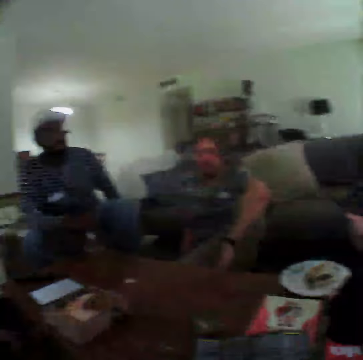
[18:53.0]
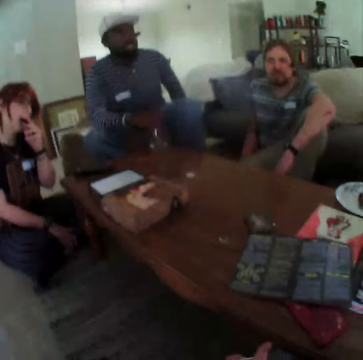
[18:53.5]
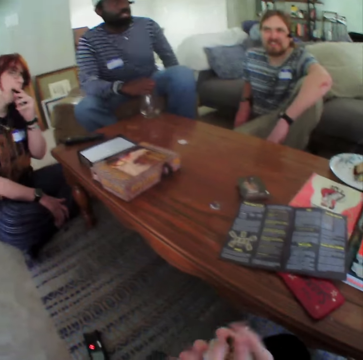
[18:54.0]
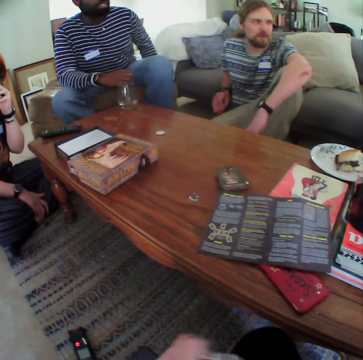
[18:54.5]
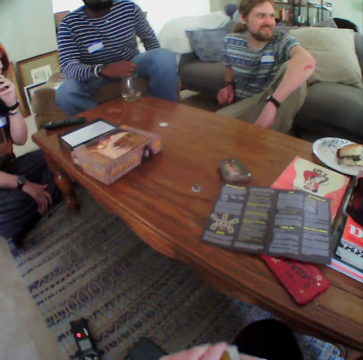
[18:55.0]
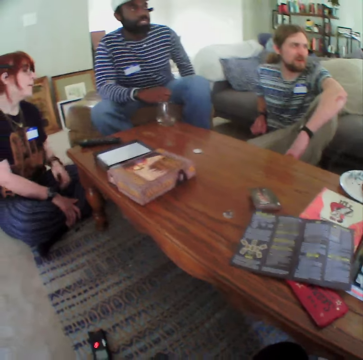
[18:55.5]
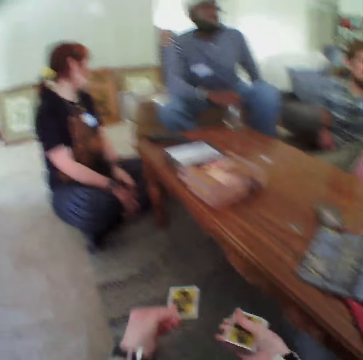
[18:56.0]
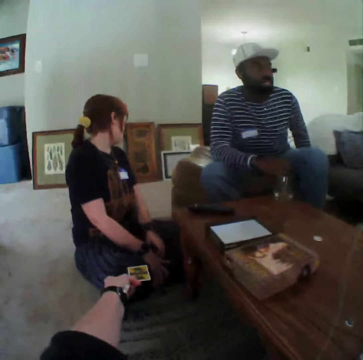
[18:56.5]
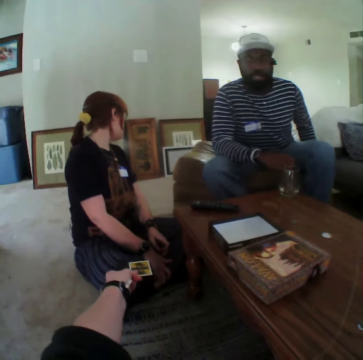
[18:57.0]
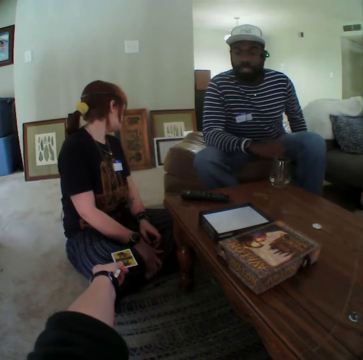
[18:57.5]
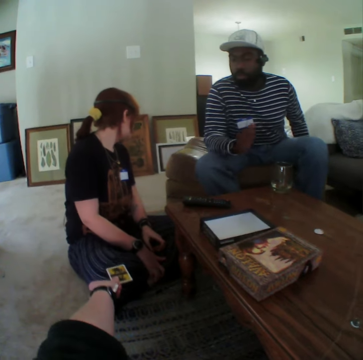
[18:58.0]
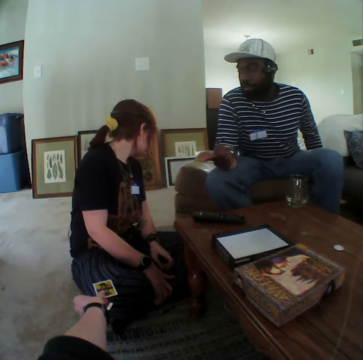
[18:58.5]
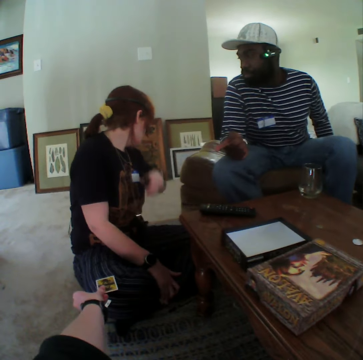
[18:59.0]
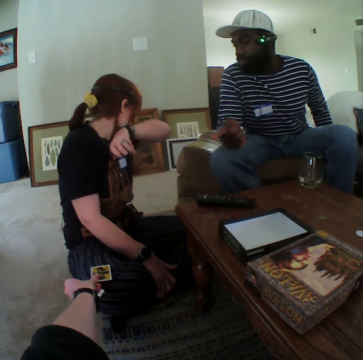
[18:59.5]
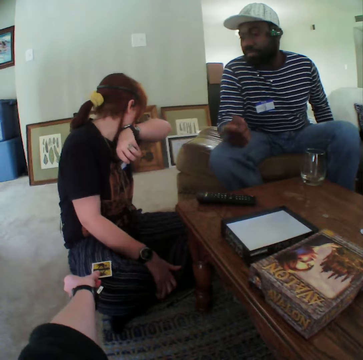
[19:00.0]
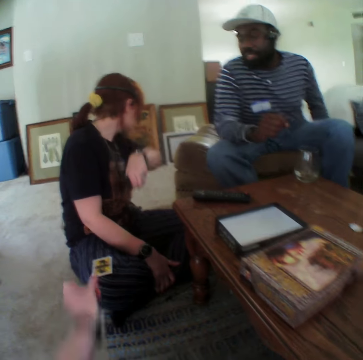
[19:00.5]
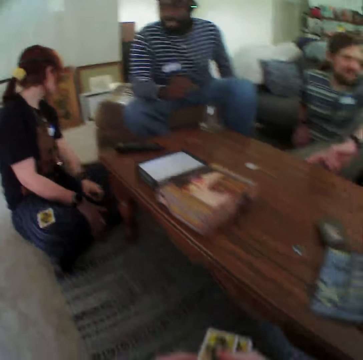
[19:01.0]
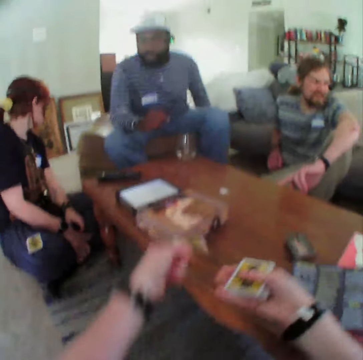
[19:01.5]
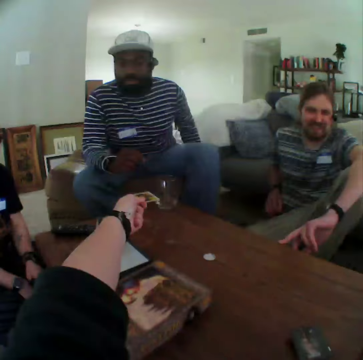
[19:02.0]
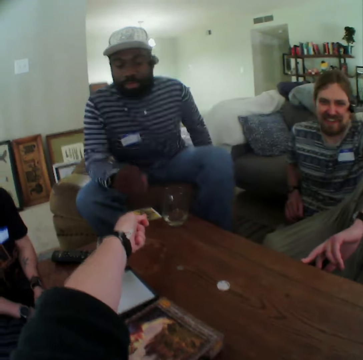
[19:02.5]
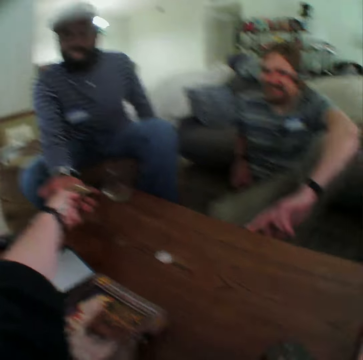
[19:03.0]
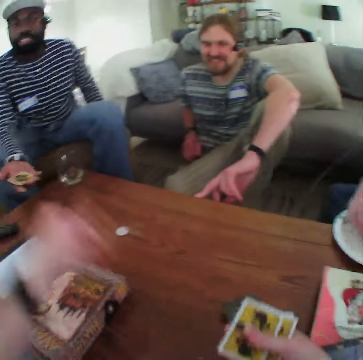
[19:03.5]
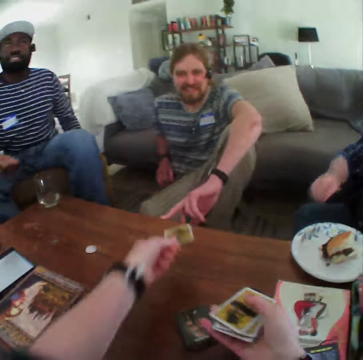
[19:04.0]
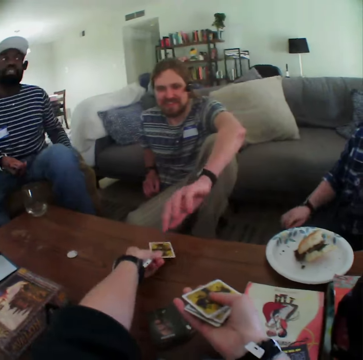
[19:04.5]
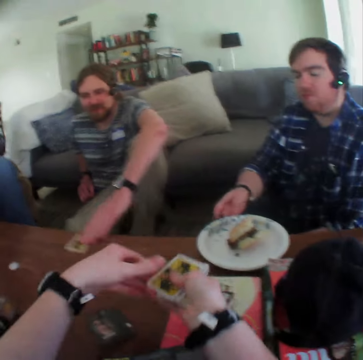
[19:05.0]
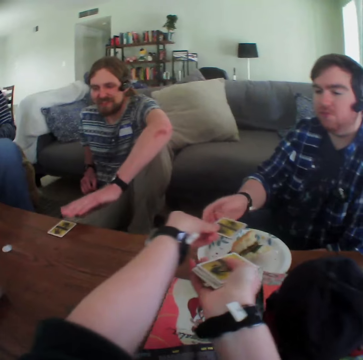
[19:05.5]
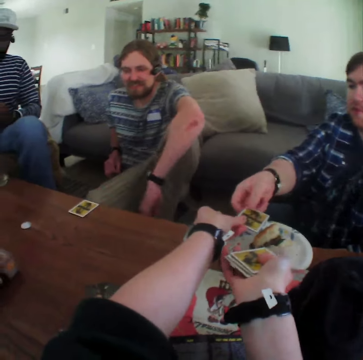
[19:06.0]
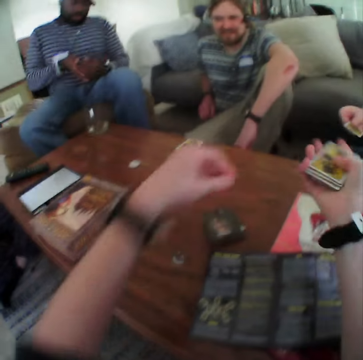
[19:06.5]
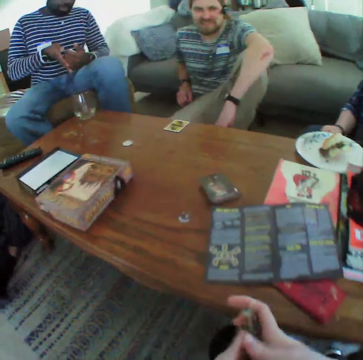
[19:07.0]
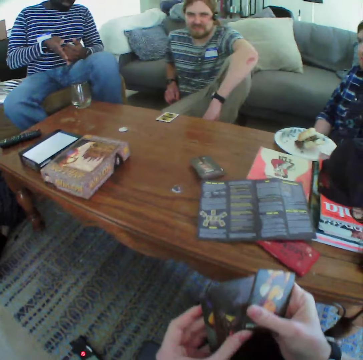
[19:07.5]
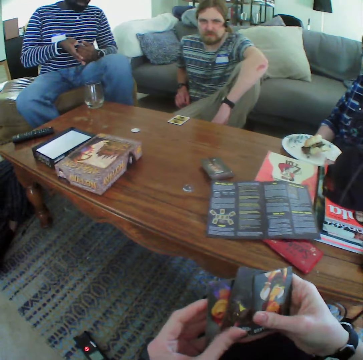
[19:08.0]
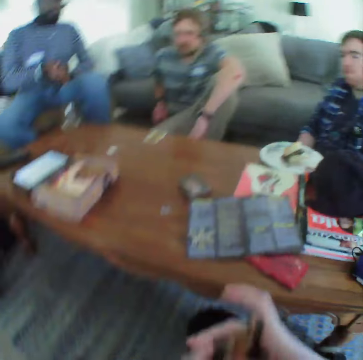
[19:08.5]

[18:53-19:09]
The camera wearer shuffles the cards. A person moves the tobacco down. The camera wearer gives the card to the person. Another person points at the first person. The first person moves the hand to the face. A woman puts the hand in the mouth. The camera wearer puts the card on the thigh of the woman. They give the card to the second person. The second person moves the card on the table. The camera wearer puts the card down. They give a man a card. A third person picks up the card on the table. A fourth person moves the dish. The camera wearer gives the card to the fourth person. The fourth person takes the card. The camera wearer shuffles the cards.

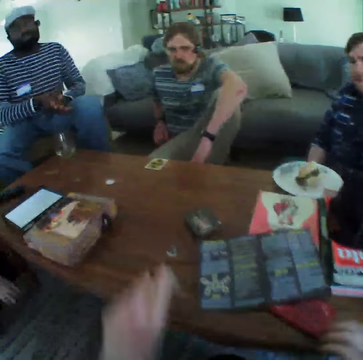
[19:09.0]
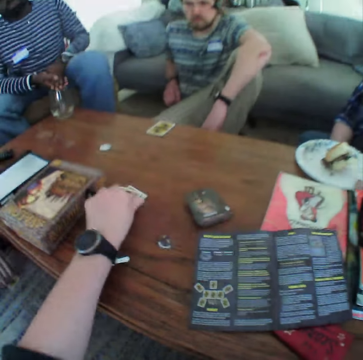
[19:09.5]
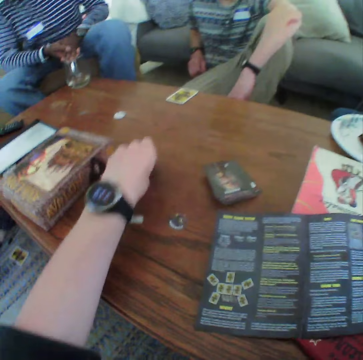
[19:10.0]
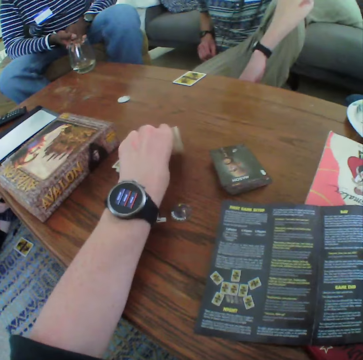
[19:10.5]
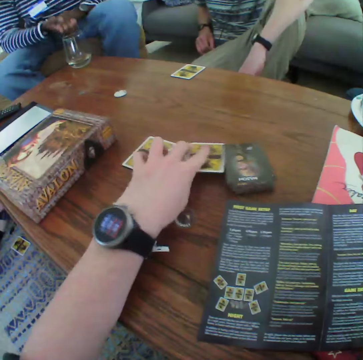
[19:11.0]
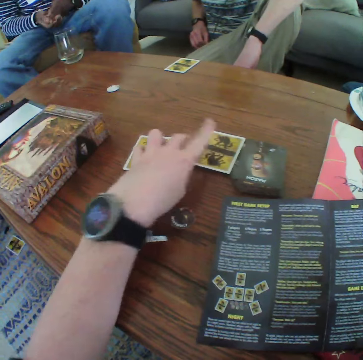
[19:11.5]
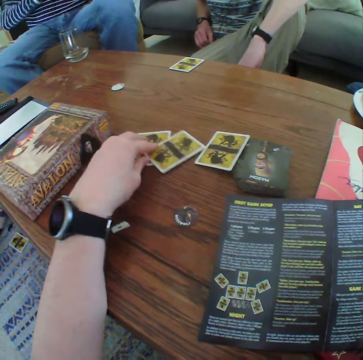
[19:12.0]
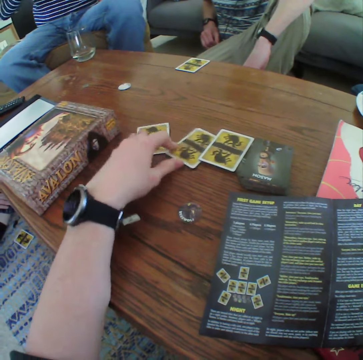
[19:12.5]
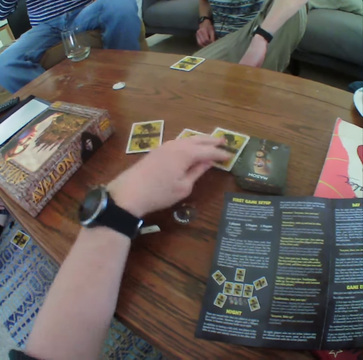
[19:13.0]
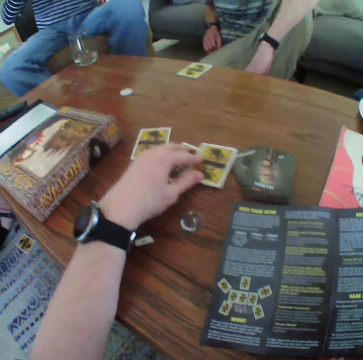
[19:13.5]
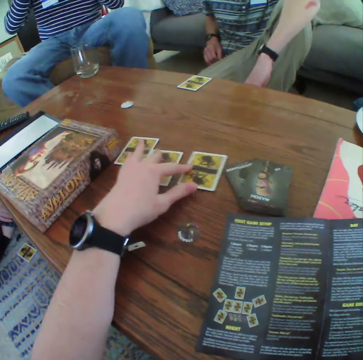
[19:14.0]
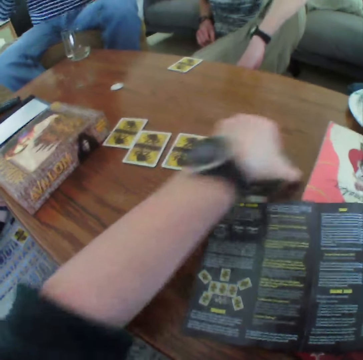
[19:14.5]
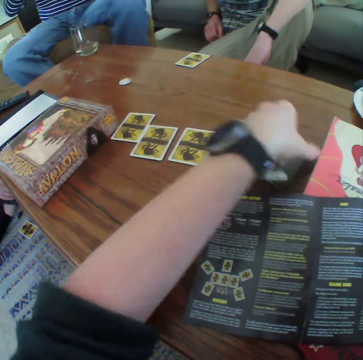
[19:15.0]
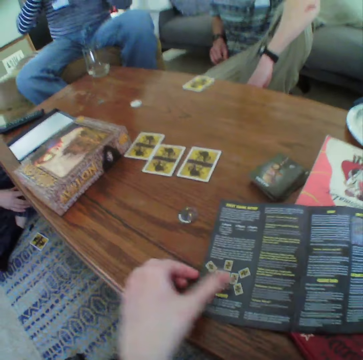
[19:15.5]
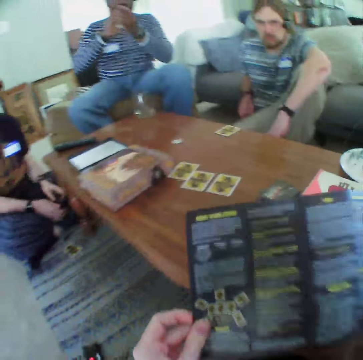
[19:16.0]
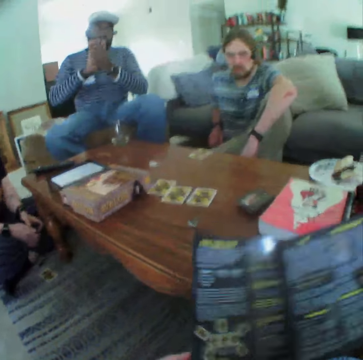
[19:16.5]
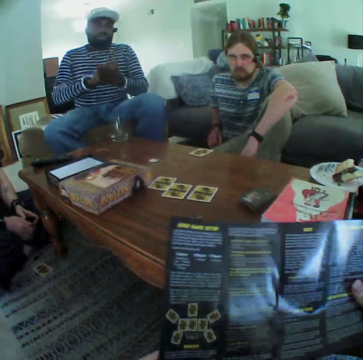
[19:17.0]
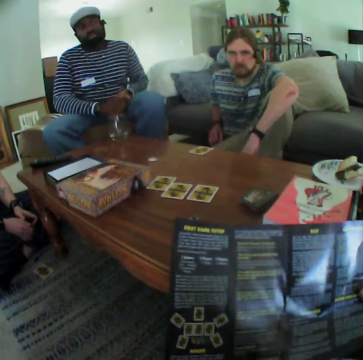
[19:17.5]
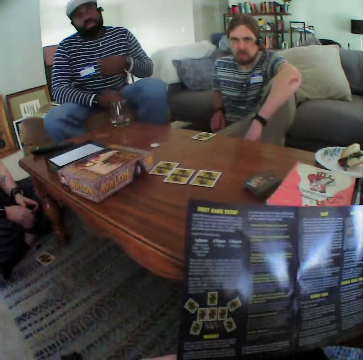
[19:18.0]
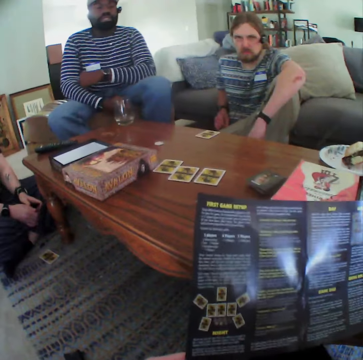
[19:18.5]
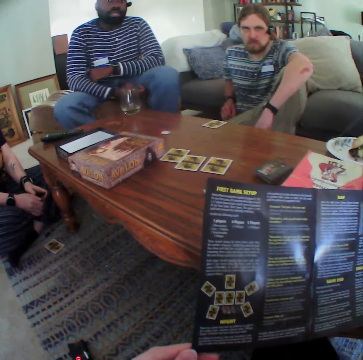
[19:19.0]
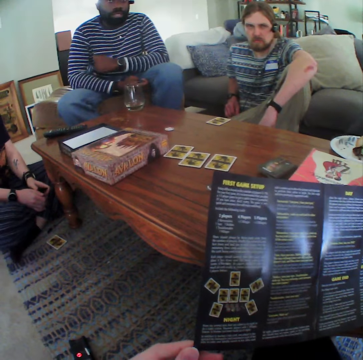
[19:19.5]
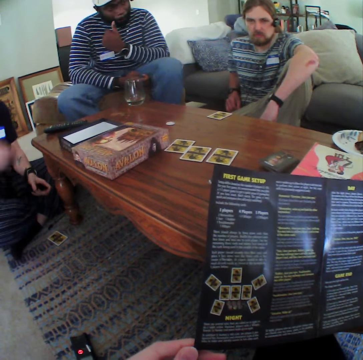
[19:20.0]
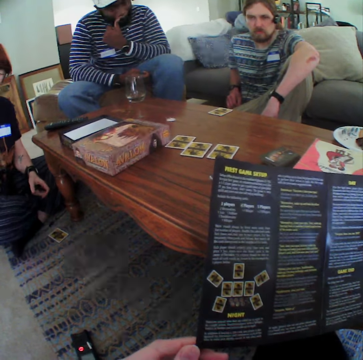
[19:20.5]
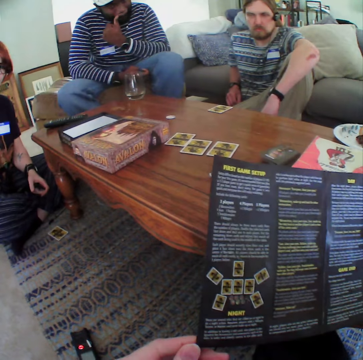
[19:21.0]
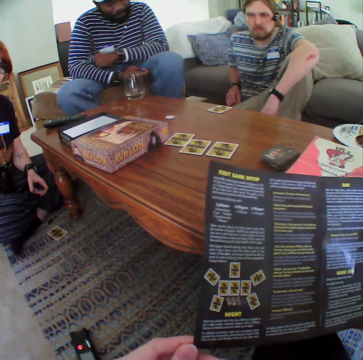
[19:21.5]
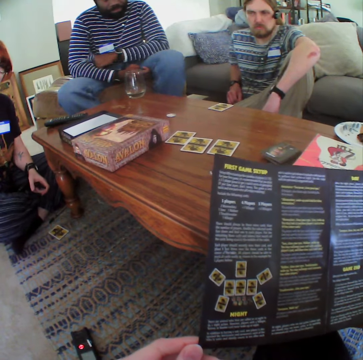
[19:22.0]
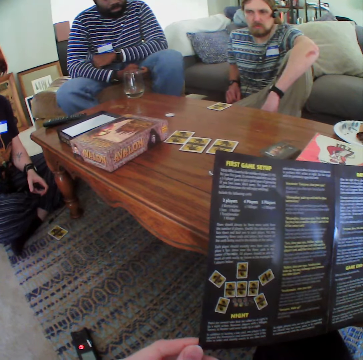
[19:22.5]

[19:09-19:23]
The camera wearer puts the cards on the table. A person moves the hand to the face. The camera wearer moves the card aside. They hold the paper. The person moves the hand down. The camera wearer looks at the pamphlet. Another person moves the hand to the face. A man touches his nose. The first person moves the hand to the face. A woman puts the hand up.

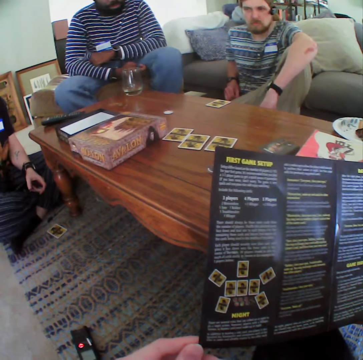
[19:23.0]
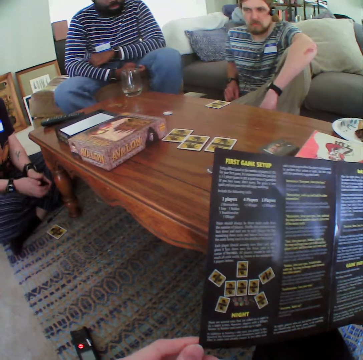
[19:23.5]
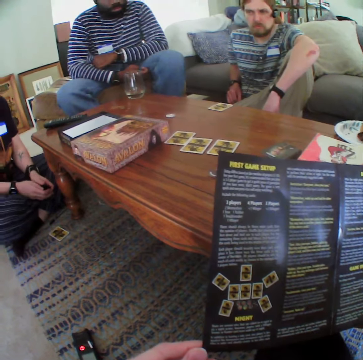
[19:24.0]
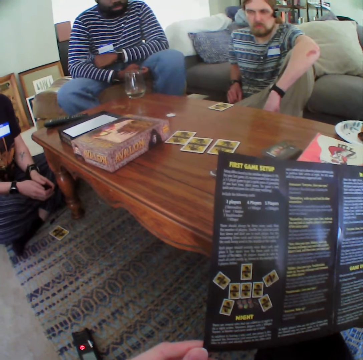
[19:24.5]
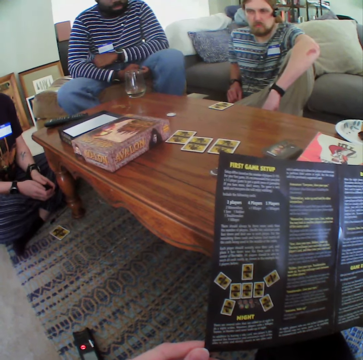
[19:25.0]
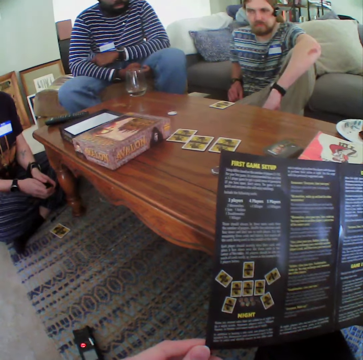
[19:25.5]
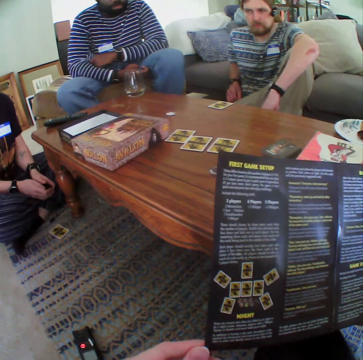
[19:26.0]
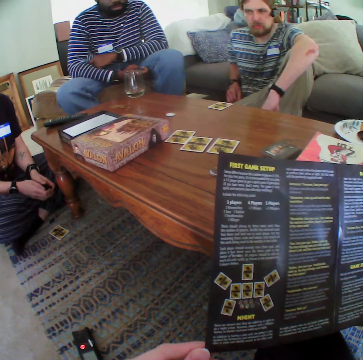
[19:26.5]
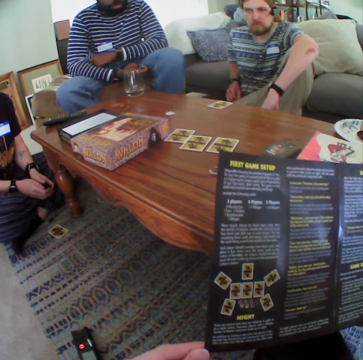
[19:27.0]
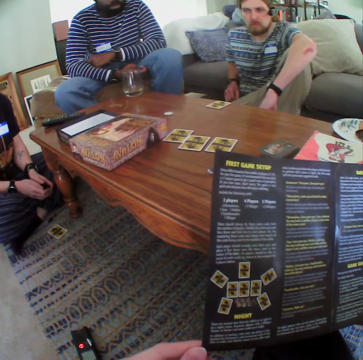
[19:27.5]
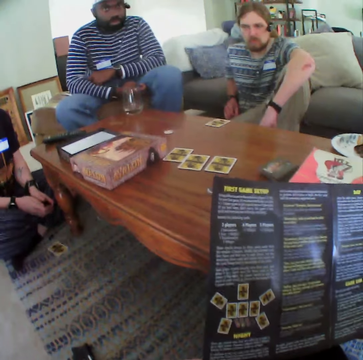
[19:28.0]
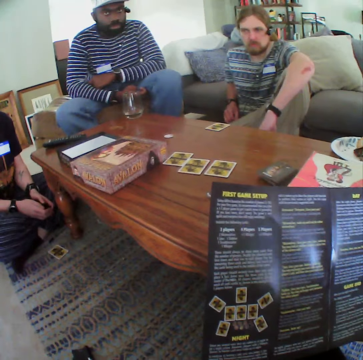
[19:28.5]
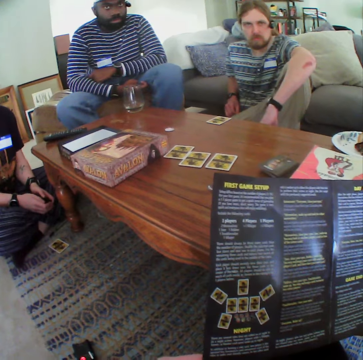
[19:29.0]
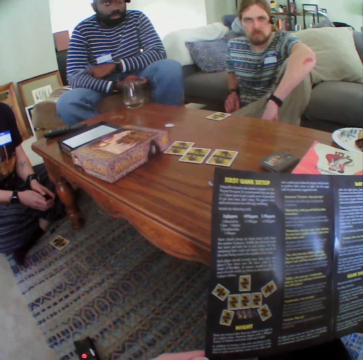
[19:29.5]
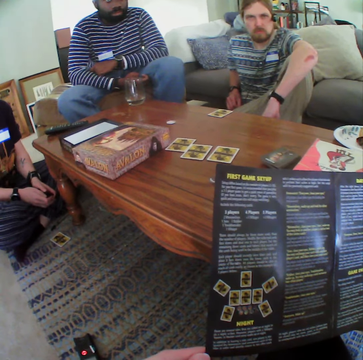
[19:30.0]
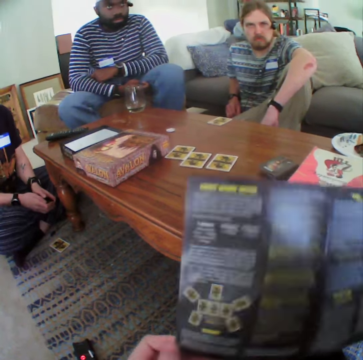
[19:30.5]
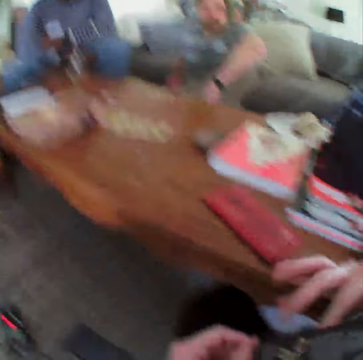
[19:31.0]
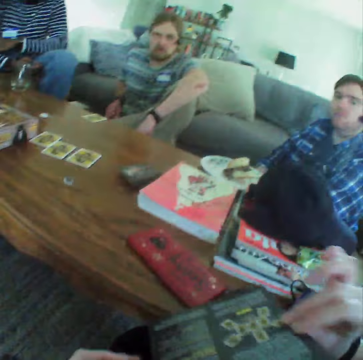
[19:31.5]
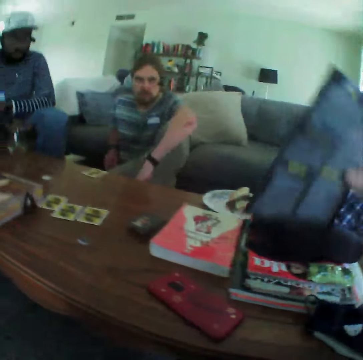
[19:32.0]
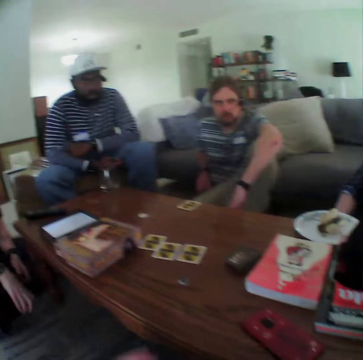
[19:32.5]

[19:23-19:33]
A woman puts the hand down. A person holds the tobacco sniffer. The camera wearer folds the paper.
